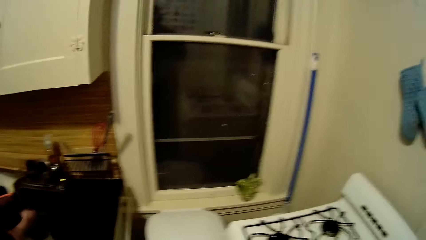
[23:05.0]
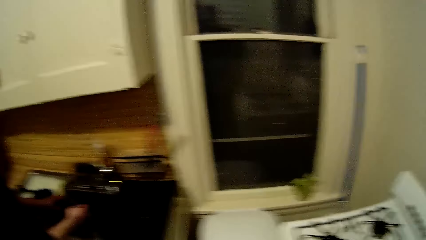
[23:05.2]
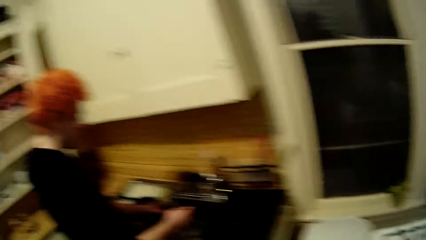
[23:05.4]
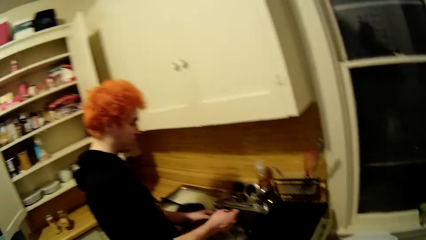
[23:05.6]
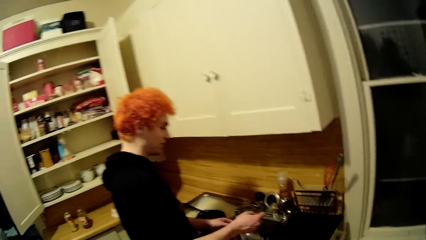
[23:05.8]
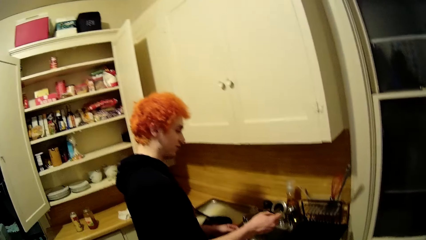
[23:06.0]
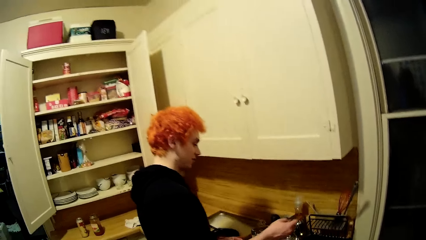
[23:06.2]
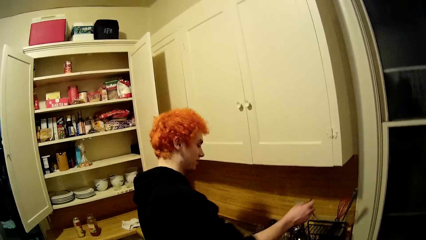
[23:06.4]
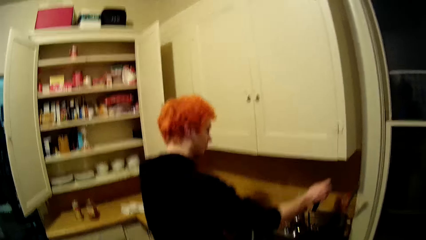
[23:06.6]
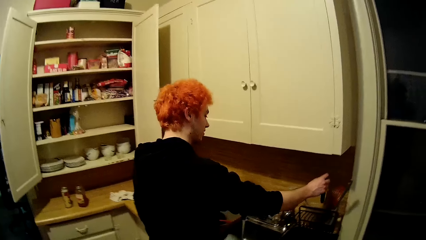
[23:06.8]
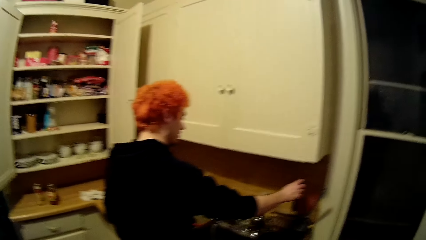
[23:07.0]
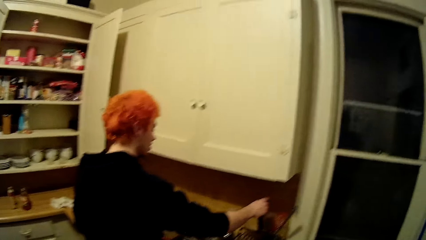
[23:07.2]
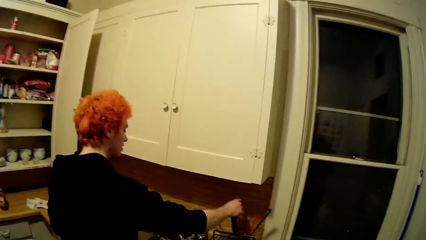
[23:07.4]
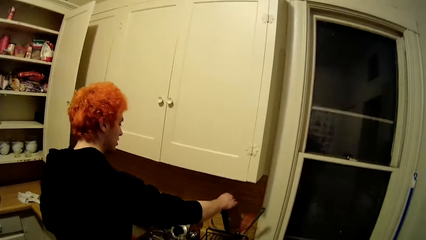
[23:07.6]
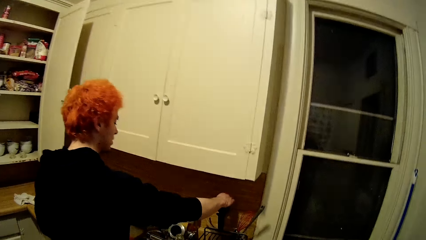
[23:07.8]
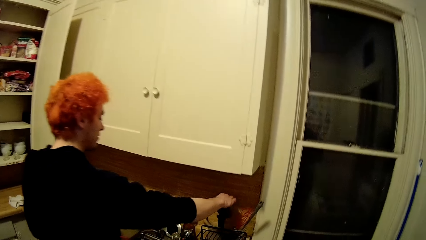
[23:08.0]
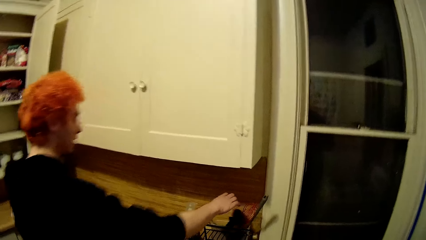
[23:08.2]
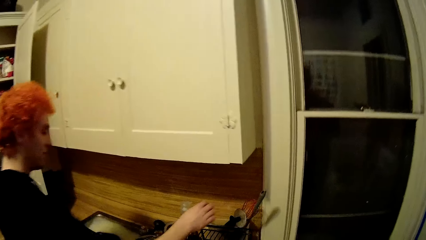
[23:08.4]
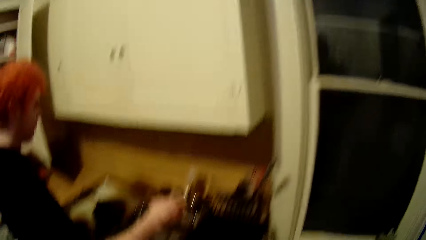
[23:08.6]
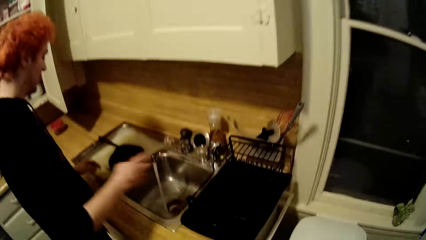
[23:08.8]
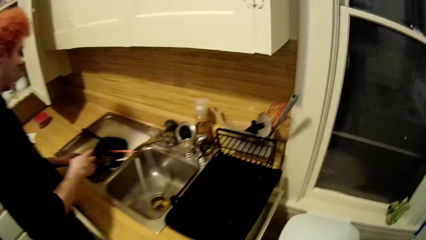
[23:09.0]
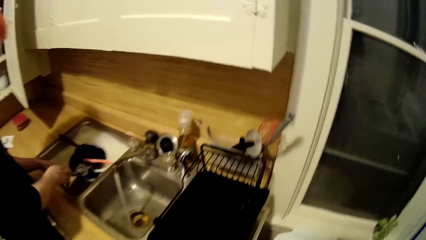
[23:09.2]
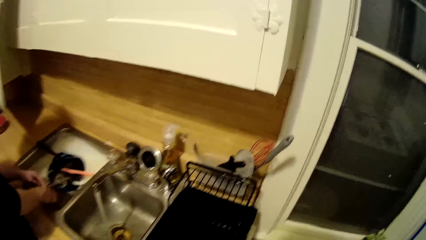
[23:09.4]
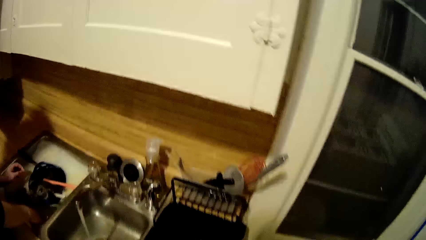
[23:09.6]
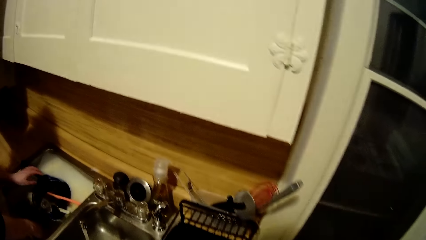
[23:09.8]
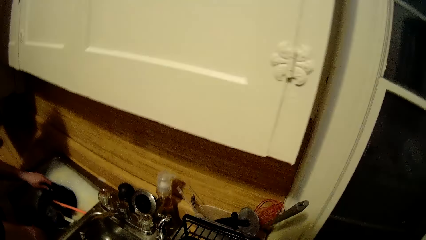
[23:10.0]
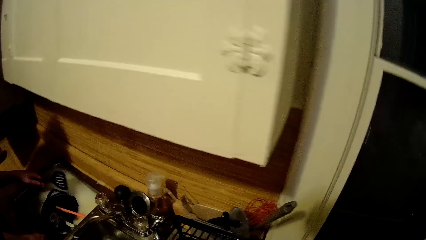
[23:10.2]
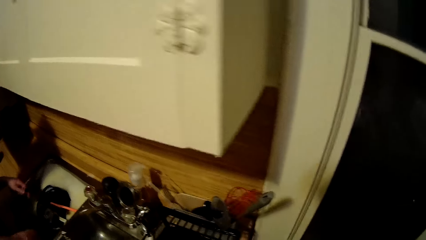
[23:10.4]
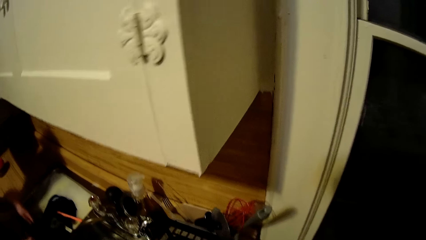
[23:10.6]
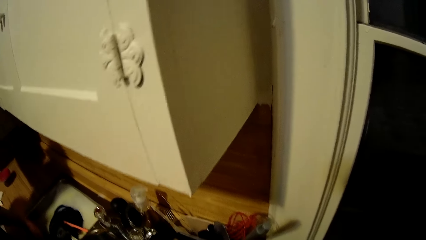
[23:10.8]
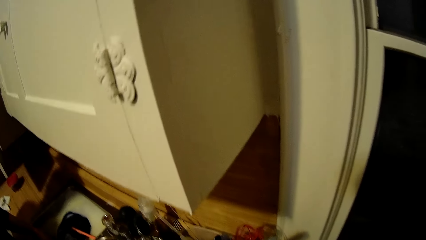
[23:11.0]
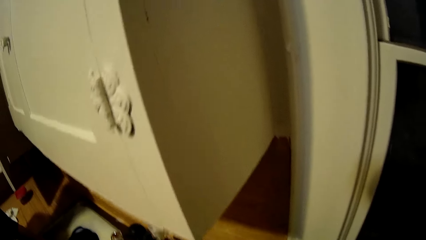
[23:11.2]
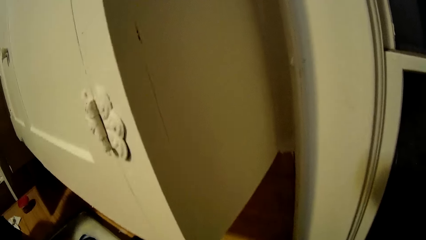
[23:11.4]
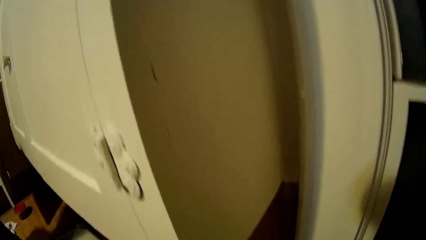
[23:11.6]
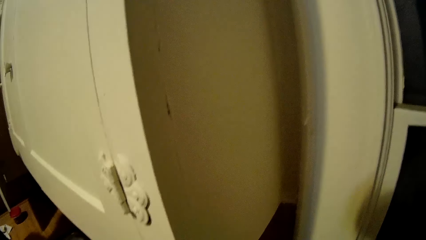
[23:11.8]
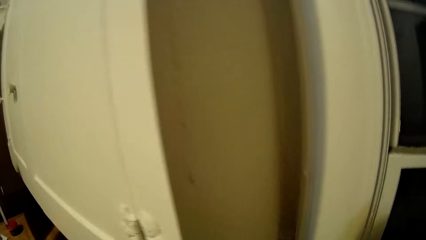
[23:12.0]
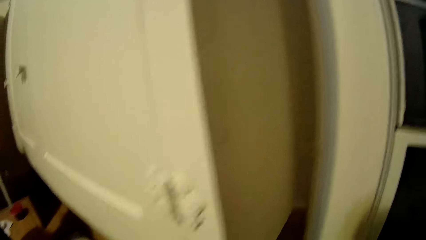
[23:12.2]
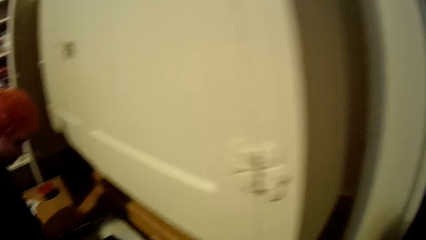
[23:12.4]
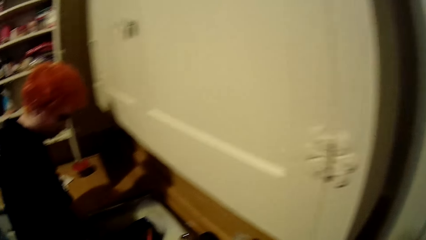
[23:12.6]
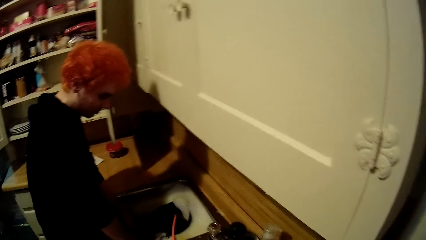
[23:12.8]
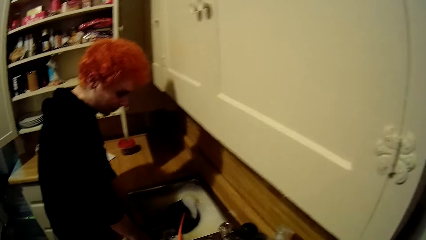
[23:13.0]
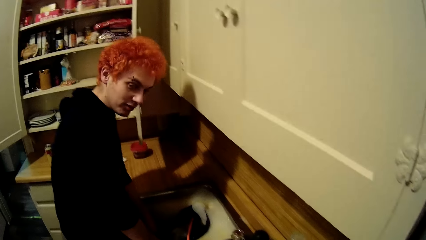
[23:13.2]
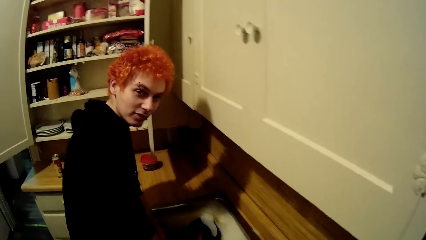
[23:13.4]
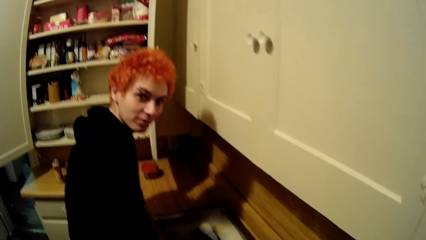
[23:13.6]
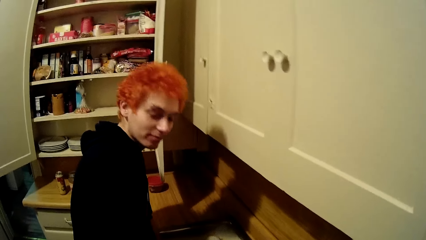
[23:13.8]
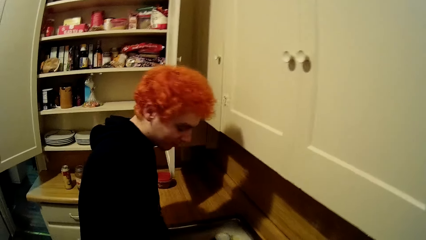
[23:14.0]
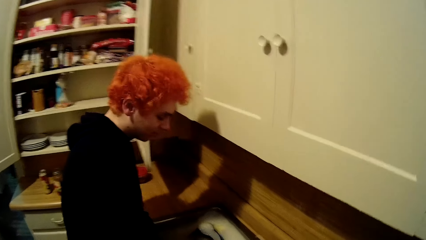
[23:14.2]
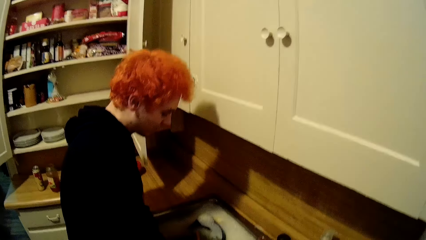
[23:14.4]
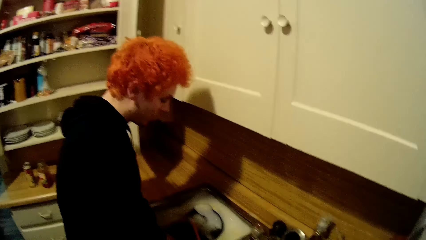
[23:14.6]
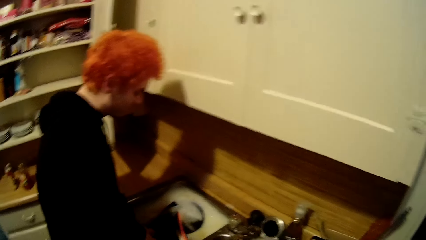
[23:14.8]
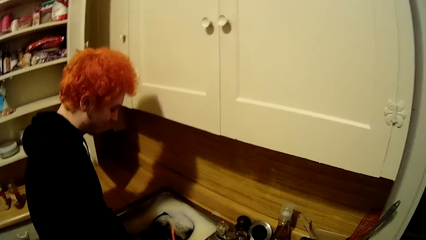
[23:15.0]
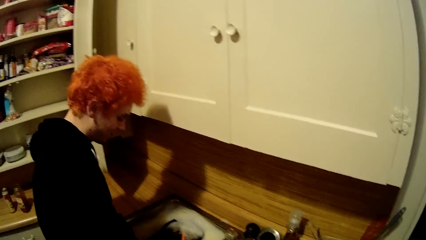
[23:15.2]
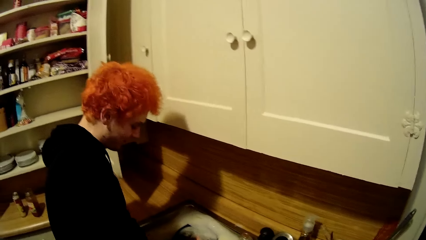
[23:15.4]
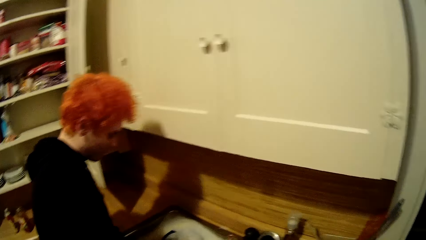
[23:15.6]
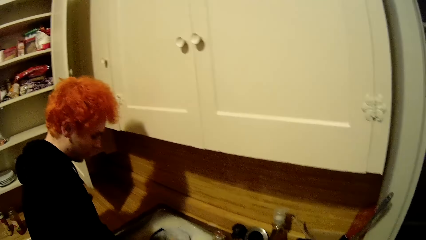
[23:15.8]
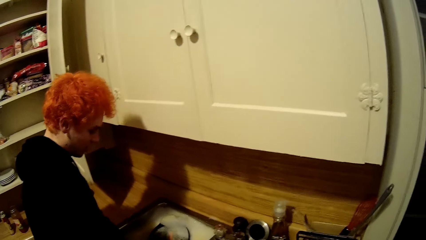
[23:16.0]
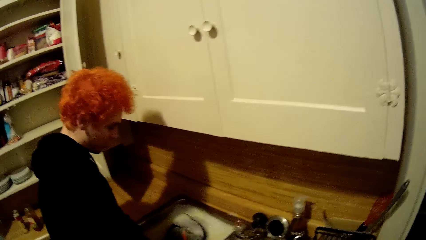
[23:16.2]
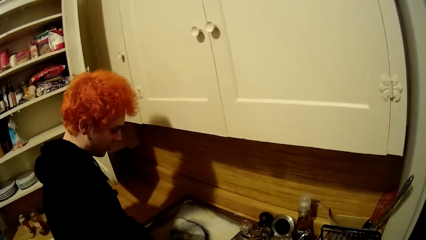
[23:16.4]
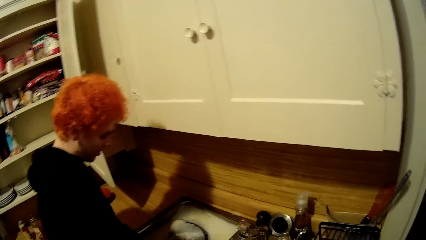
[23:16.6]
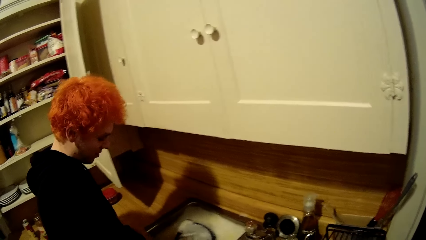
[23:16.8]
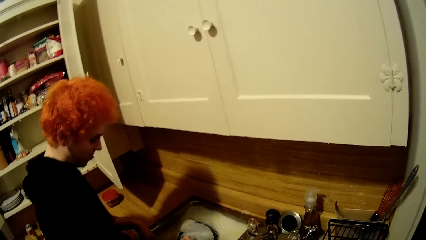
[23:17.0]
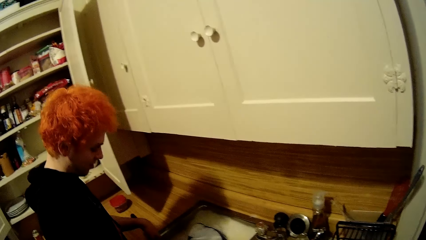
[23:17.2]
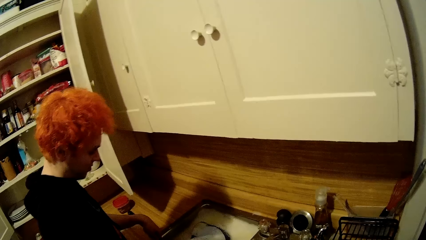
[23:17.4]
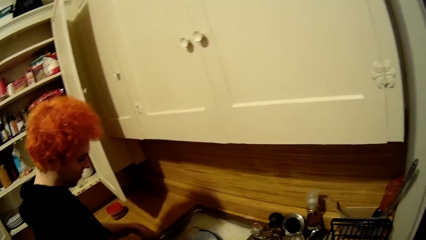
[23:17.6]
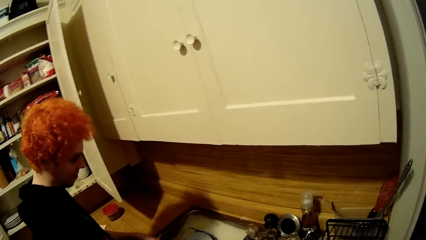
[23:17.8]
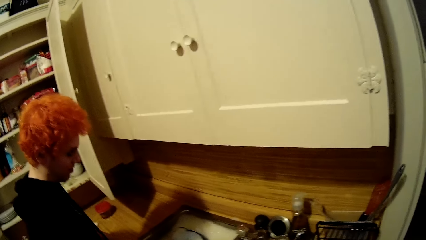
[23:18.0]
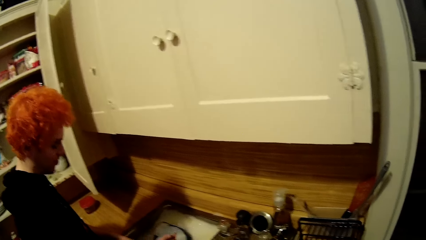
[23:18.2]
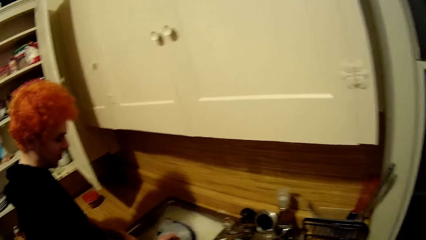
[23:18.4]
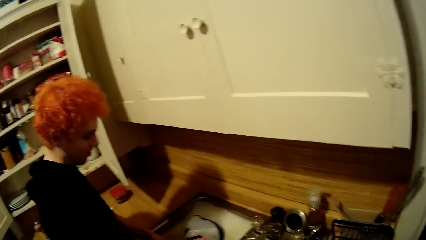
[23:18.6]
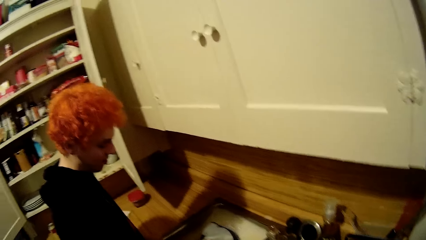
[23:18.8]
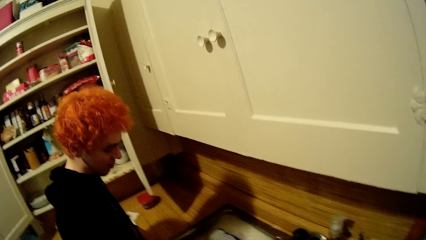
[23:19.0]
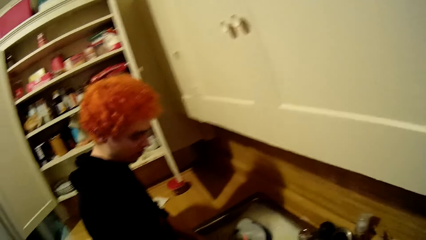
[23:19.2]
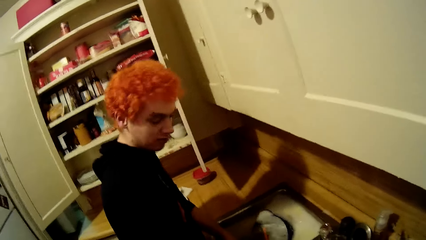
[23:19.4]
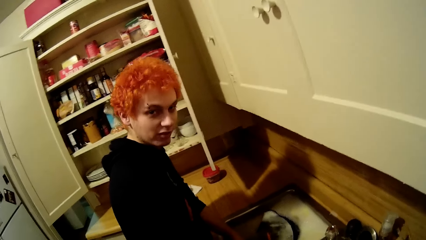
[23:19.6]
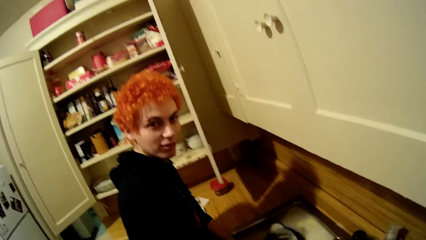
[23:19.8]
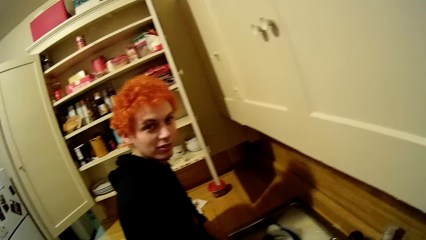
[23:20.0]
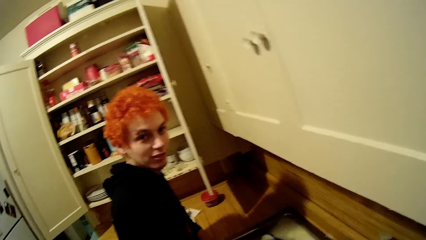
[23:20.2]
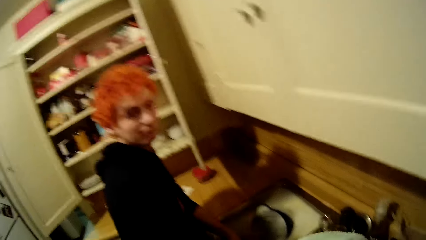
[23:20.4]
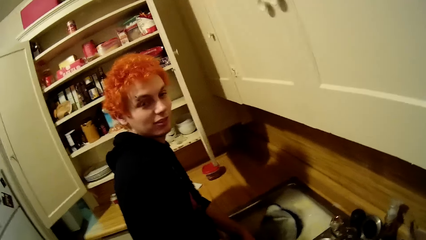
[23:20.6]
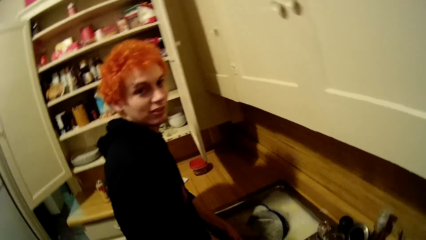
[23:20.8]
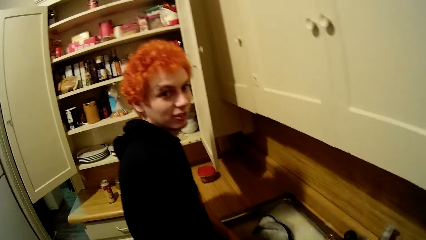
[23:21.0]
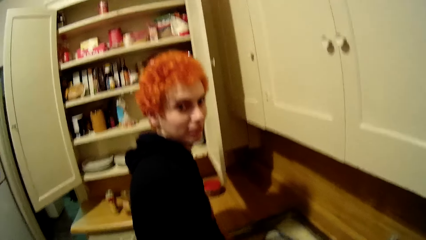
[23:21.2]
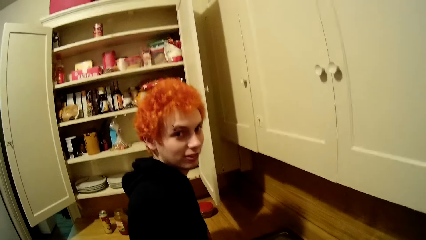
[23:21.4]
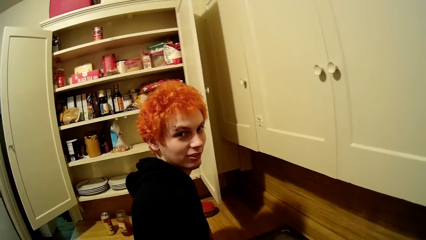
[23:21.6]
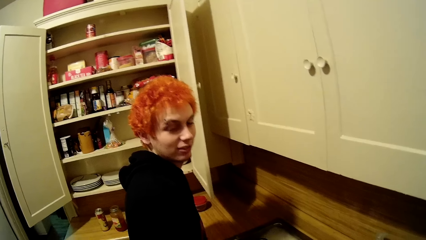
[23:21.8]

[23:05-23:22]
A man places the lid in the tray. He washes a serving spoon. He washes utensils in the sink.
